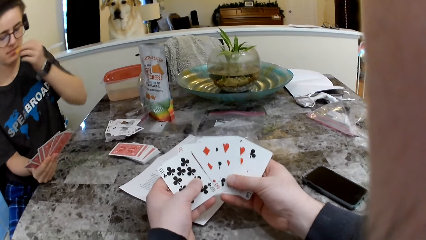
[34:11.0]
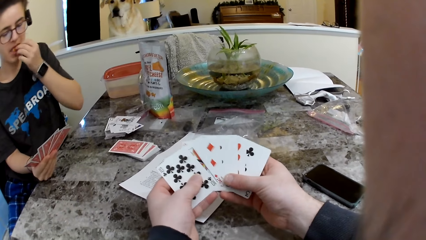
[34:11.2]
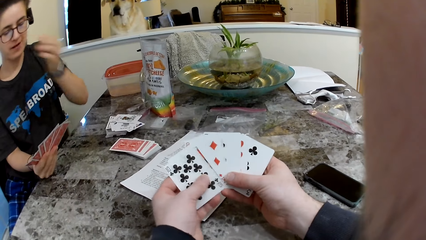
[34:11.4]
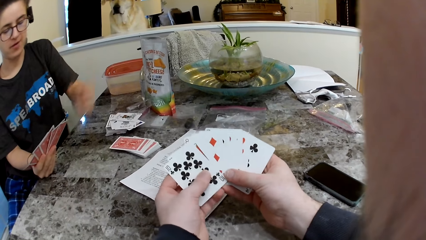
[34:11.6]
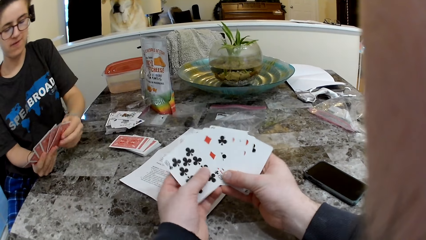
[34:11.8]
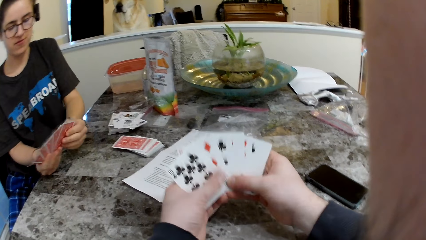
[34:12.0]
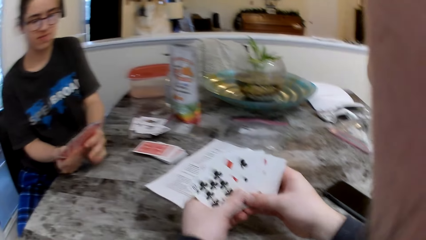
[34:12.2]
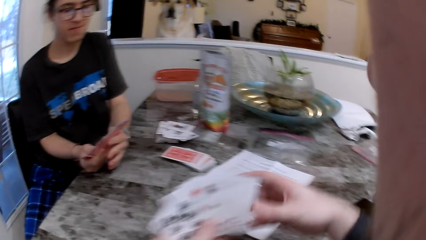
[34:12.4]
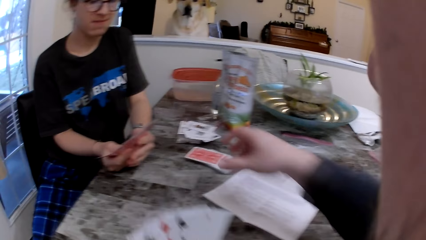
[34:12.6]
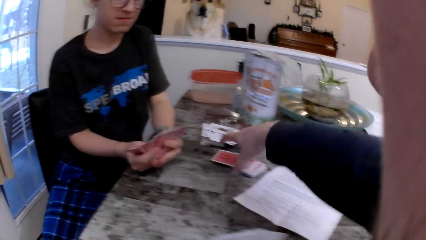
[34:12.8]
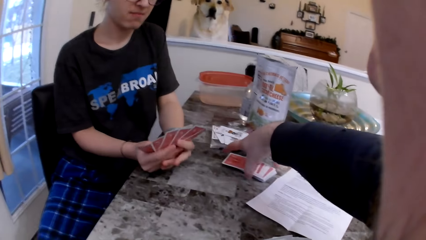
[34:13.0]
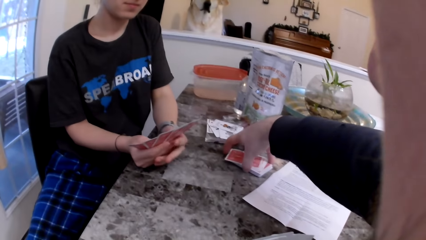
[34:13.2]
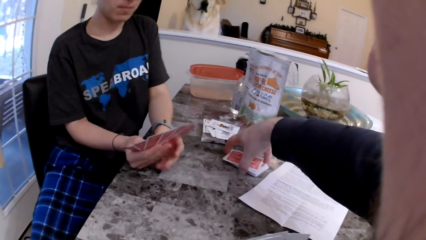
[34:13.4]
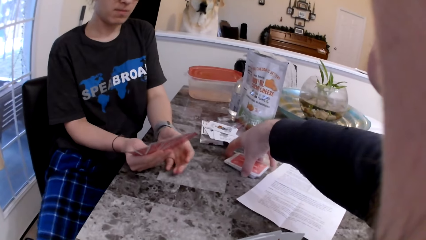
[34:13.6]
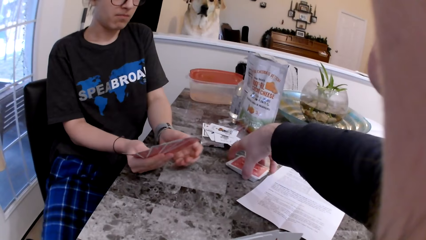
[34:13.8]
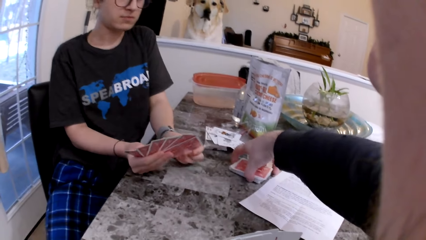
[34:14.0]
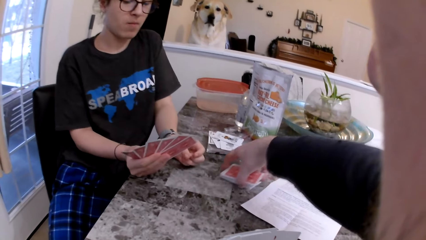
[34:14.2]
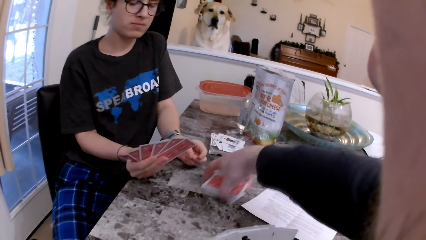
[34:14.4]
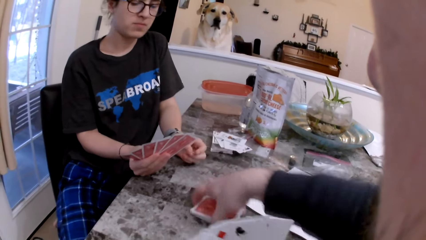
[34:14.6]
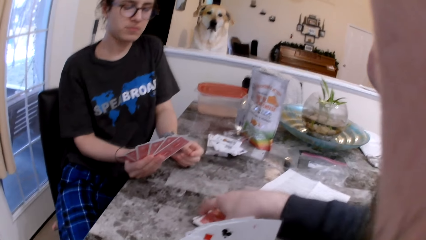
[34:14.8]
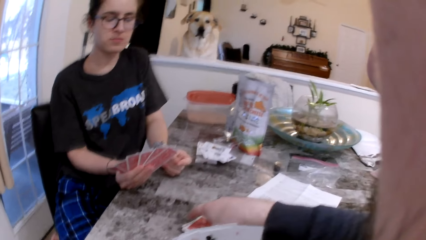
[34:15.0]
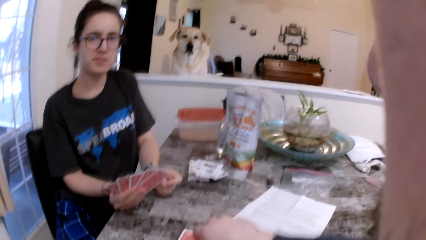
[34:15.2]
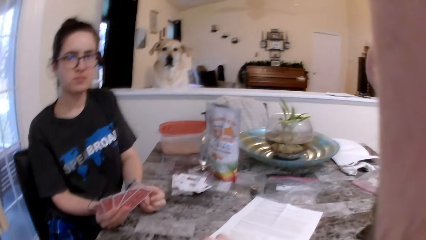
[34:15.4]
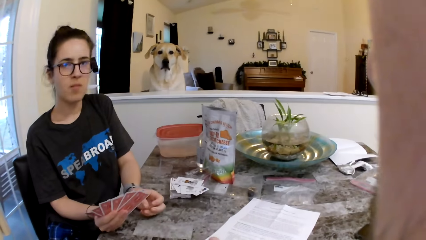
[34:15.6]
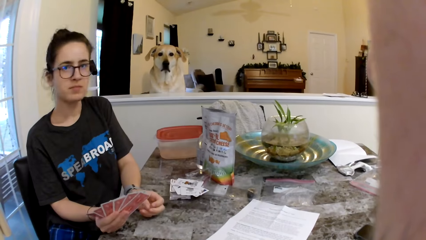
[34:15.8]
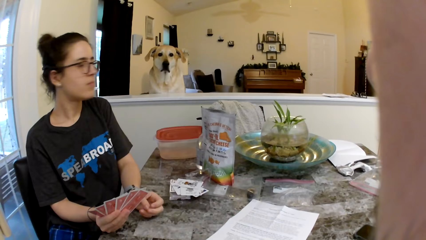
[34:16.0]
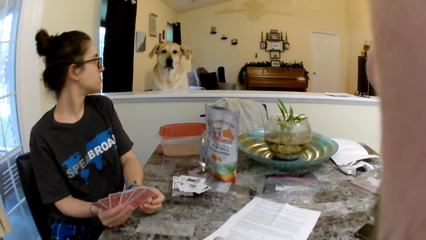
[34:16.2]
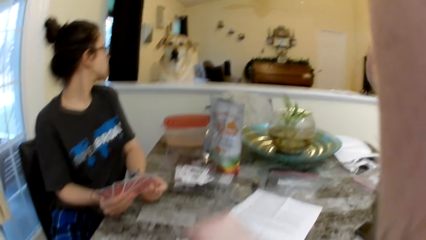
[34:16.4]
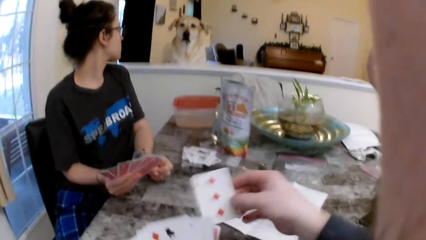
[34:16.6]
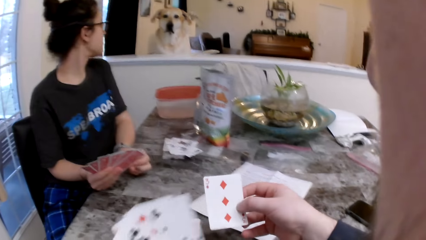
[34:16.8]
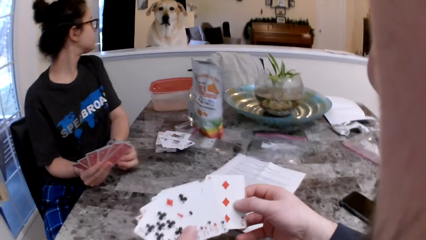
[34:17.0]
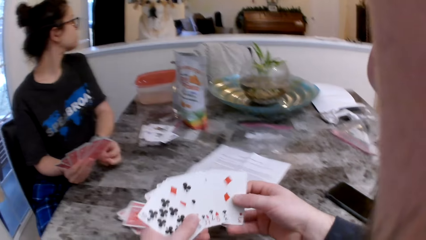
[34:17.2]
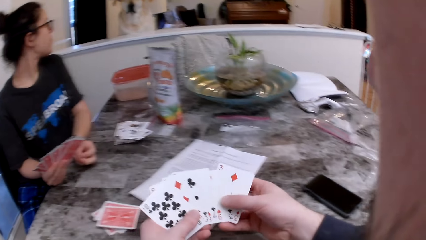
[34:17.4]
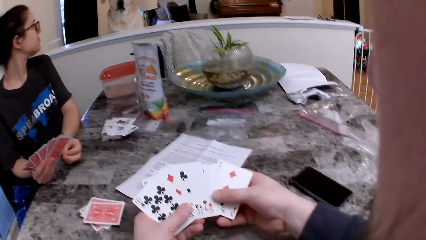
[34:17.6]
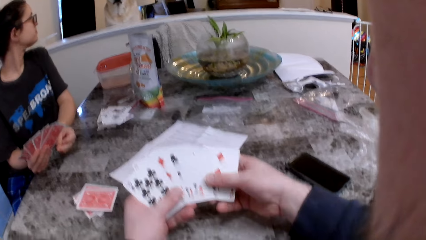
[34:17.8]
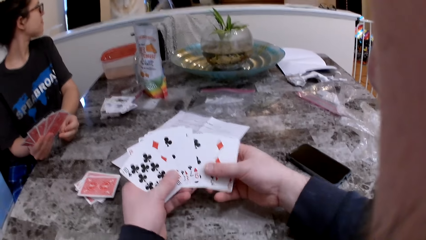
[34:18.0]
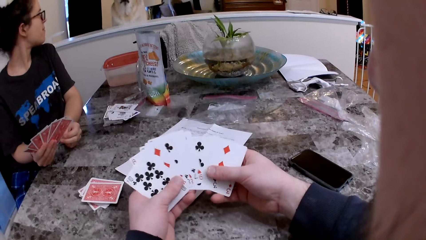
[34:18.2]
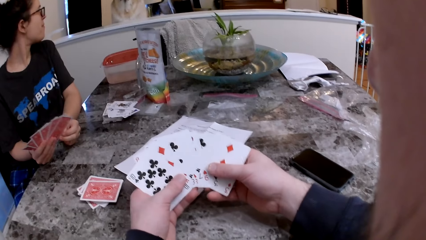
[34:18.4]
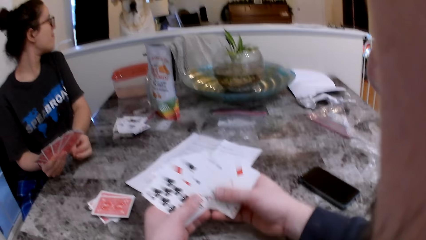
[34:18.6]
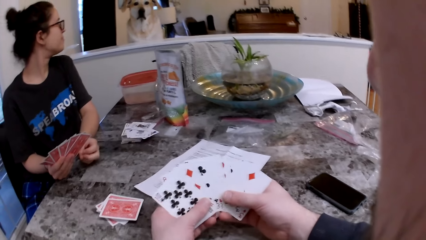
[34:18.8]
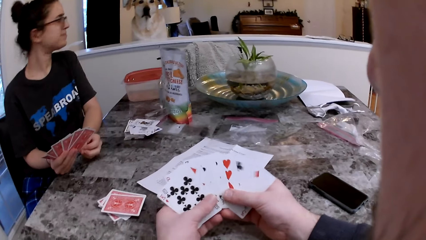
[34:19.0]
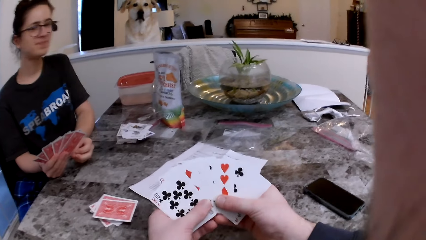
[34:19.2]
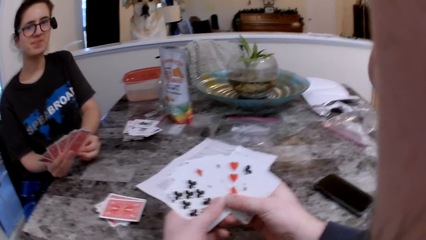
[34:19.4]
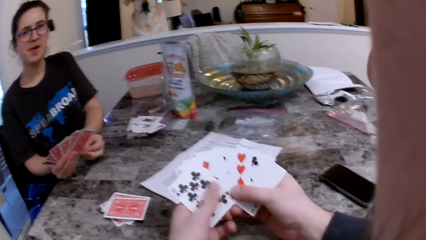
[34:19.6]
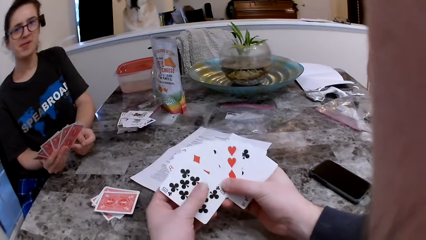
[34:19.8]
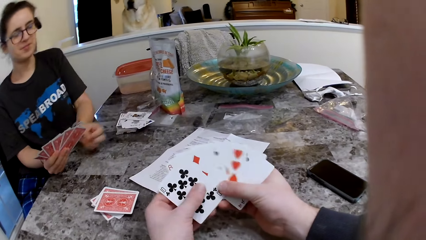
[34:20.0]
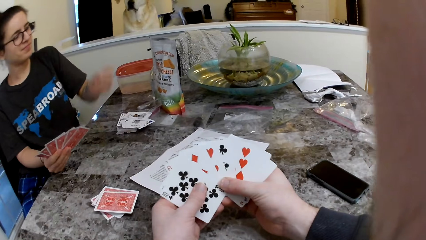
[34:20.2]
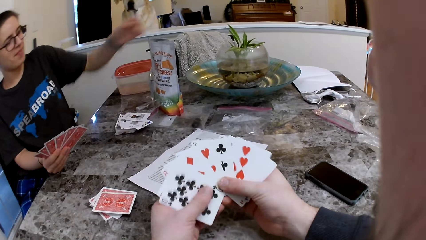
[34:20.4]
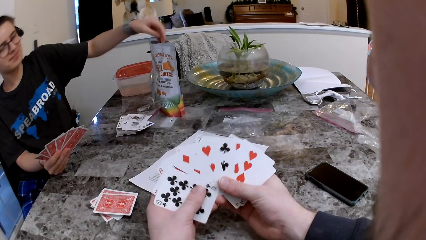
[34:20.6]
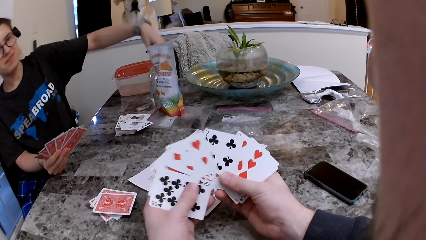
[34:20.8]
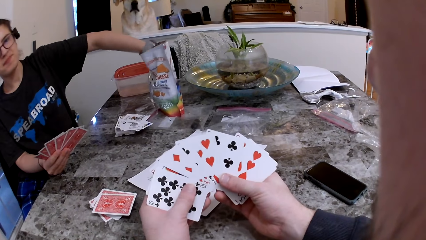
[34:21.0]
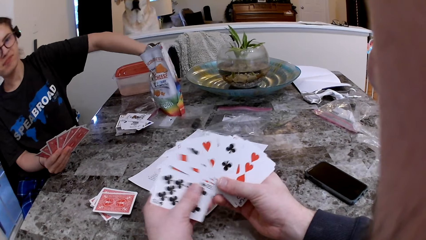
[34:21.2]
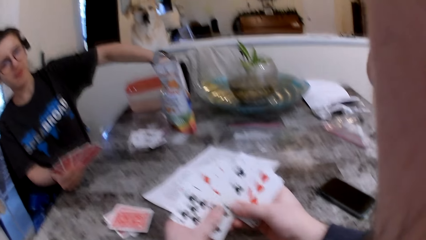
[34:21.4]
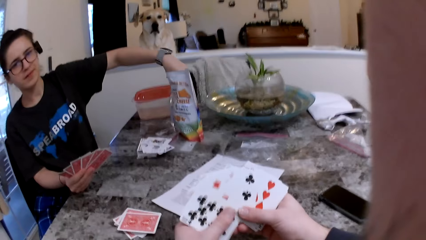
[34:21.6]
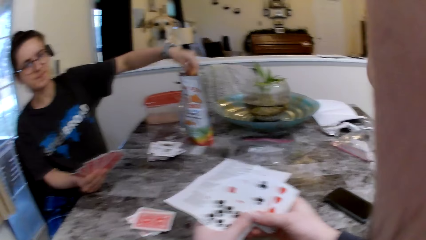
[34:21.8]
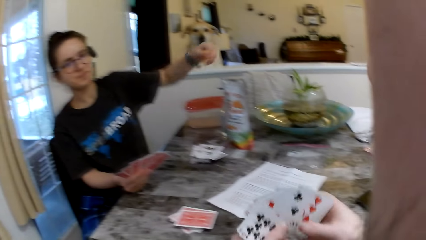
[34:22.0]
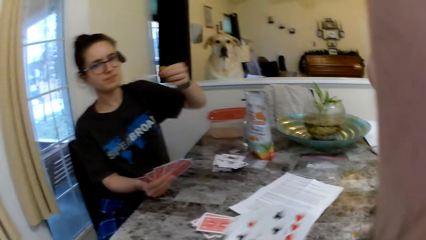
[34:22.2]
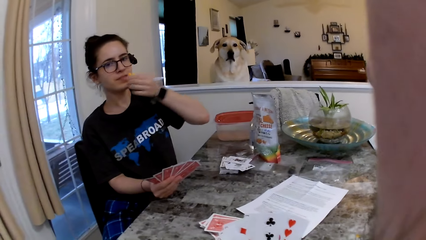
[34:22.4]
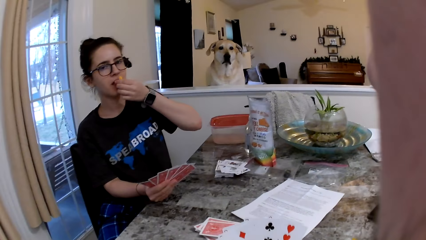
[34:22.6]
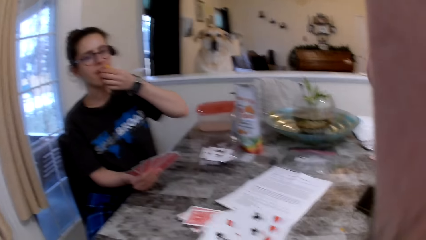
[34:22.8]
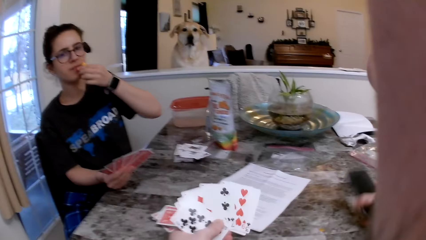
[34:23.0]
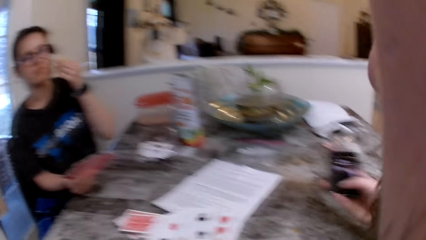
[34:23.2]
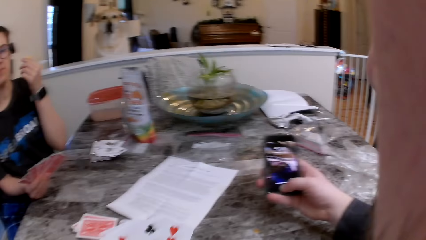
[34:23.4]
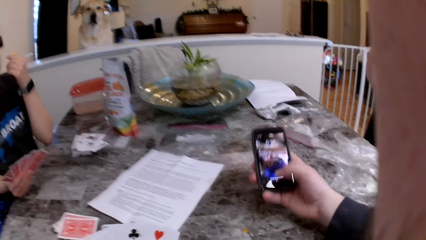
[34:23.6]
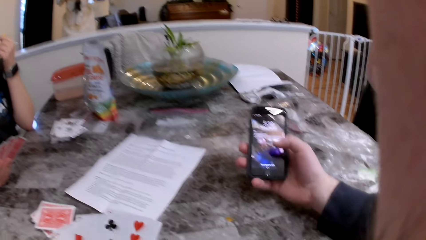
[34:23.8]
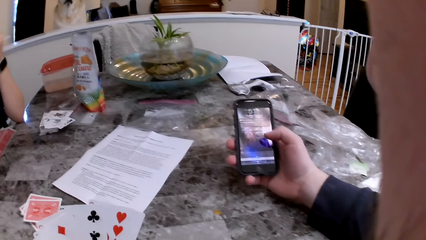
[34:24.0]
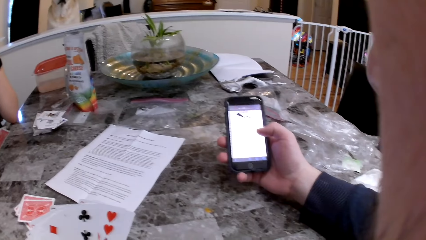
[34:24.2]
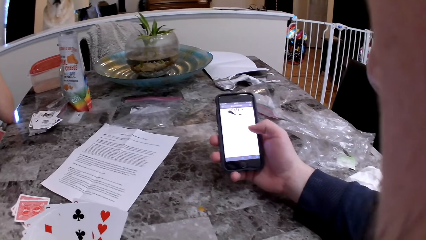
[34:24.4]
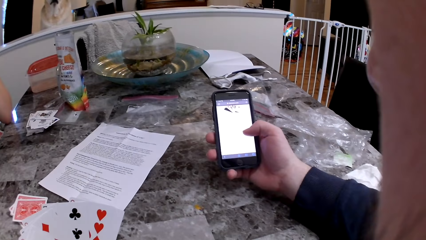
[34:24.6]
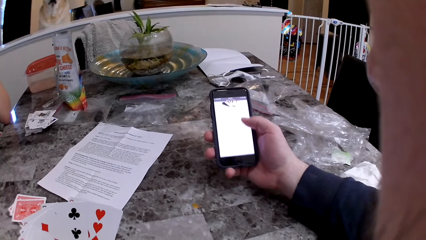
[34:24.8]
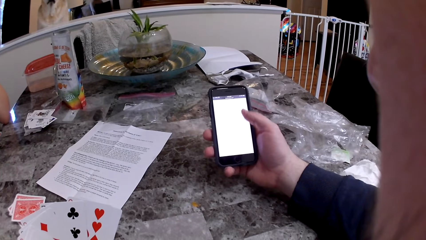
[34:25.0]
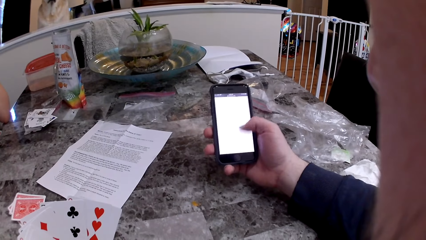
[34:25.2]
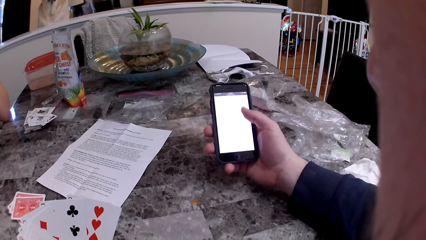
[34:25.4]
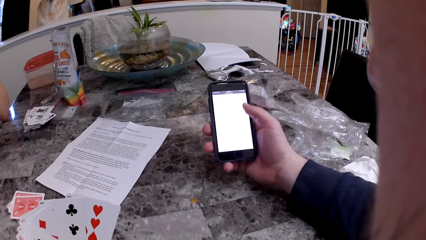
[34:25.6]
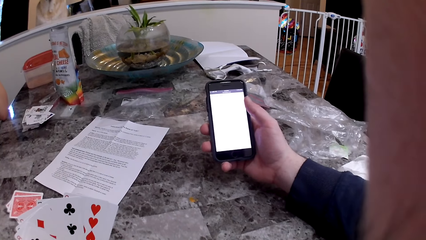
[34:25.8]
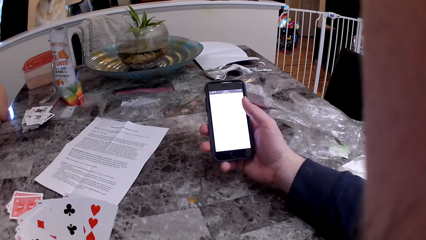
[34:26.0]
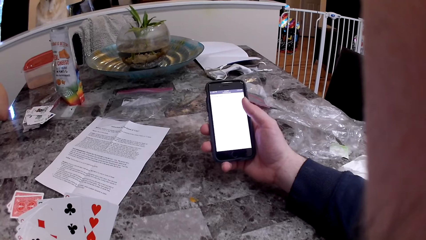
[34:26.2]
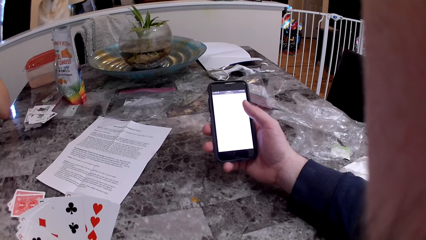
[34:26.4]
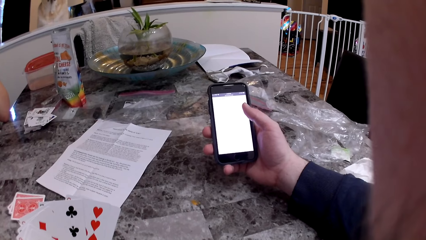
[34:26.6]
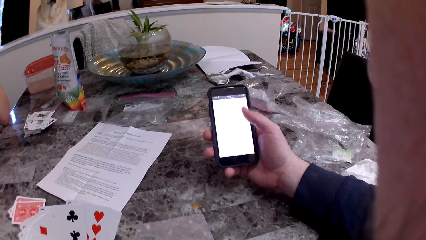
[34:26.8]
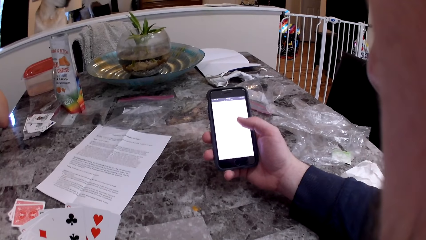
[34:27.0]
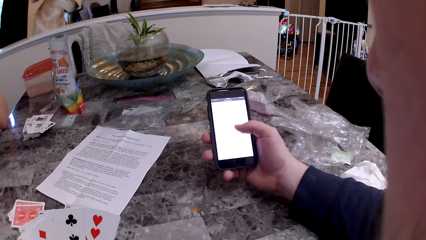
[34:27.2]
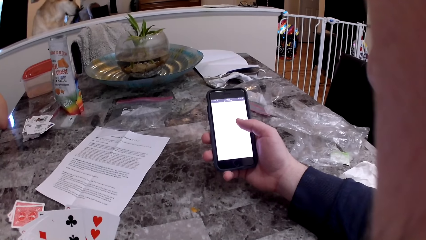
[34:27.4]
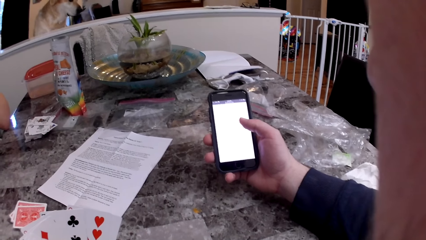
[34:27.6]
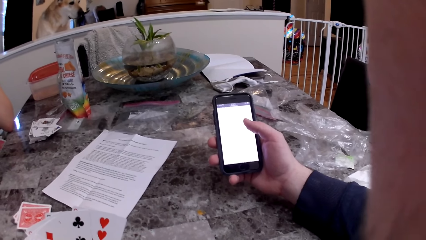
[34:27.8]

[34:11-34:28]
The woman puts the cheese cracker into her mouth. The camera wearer pulls the deck of cards with his right hand. The woman looks at the dog. She picks up a cheese from the bag and eats the cheese. The camera wearer takes the phone on the table with his right hand. He operates the phone with his right hand and checks the phone.
